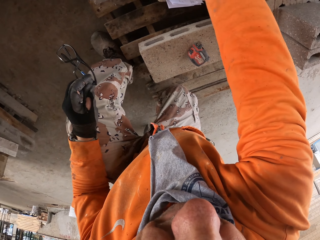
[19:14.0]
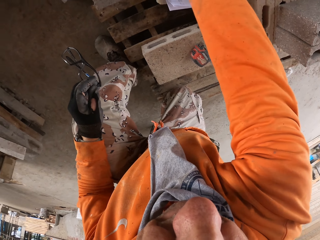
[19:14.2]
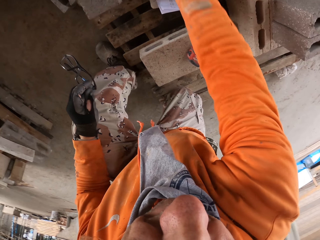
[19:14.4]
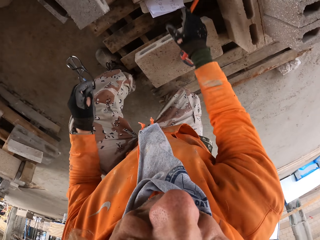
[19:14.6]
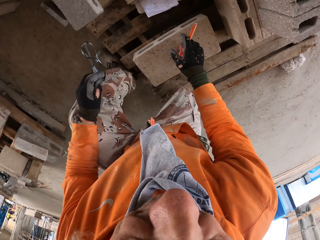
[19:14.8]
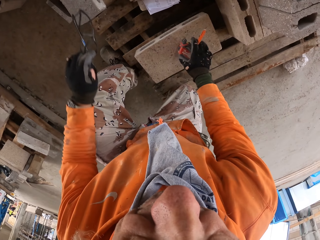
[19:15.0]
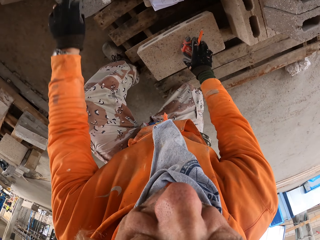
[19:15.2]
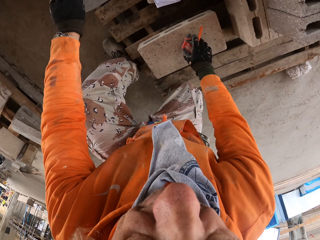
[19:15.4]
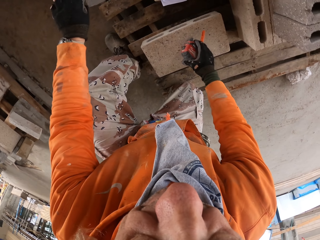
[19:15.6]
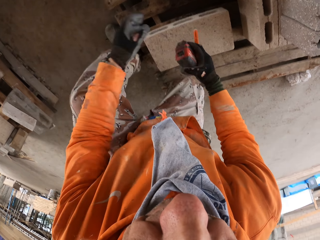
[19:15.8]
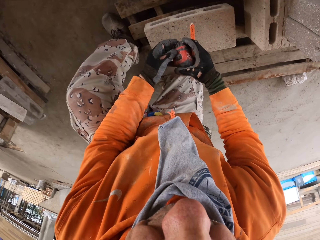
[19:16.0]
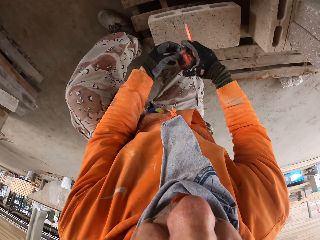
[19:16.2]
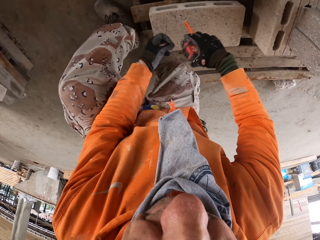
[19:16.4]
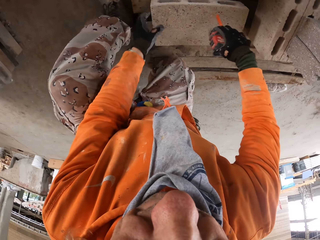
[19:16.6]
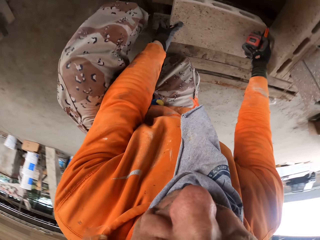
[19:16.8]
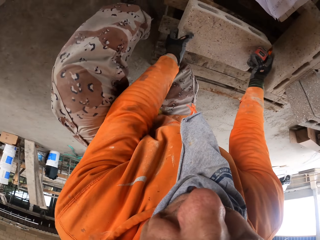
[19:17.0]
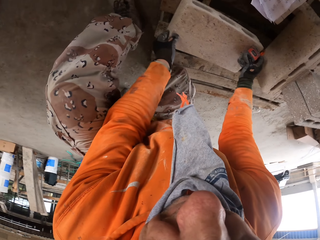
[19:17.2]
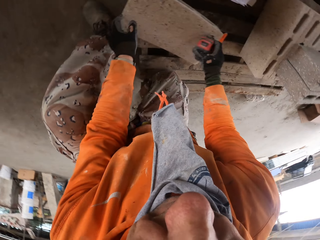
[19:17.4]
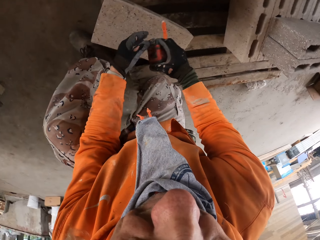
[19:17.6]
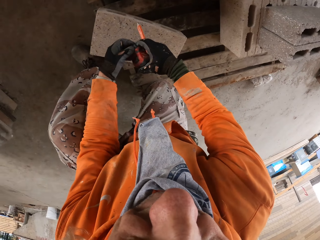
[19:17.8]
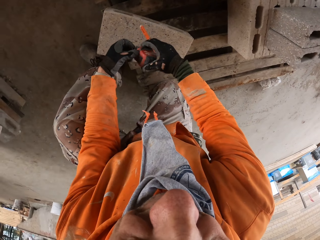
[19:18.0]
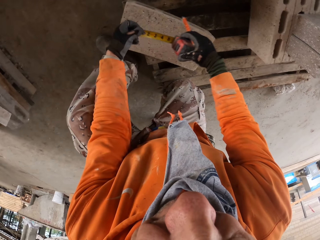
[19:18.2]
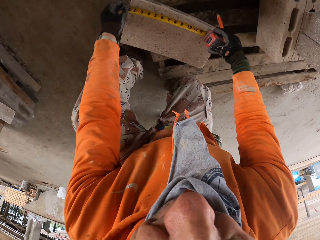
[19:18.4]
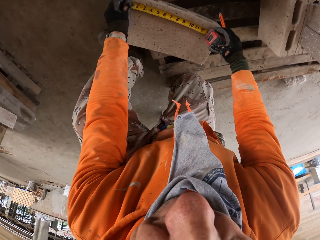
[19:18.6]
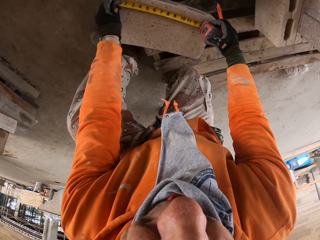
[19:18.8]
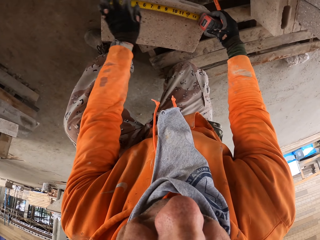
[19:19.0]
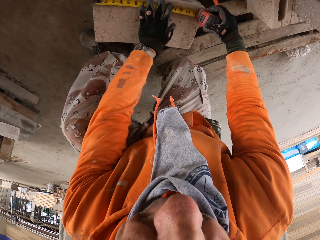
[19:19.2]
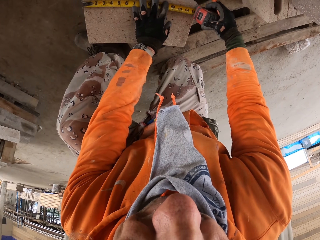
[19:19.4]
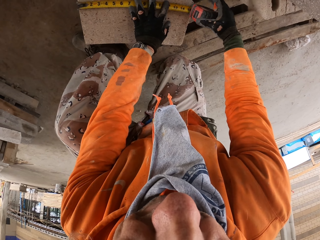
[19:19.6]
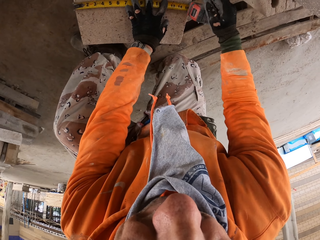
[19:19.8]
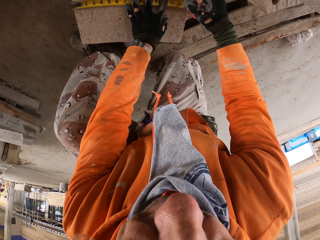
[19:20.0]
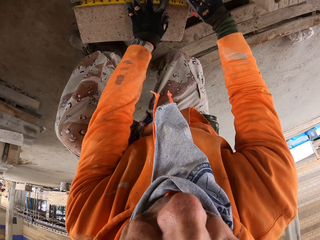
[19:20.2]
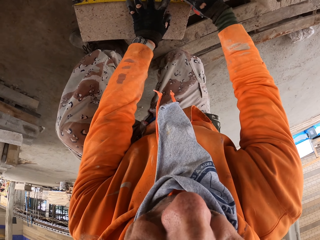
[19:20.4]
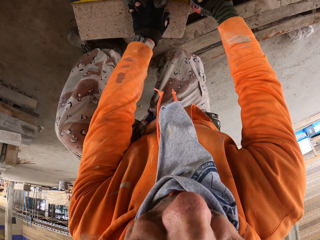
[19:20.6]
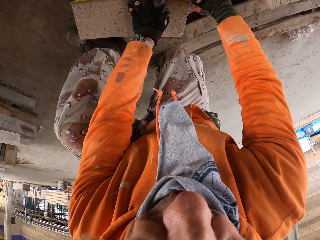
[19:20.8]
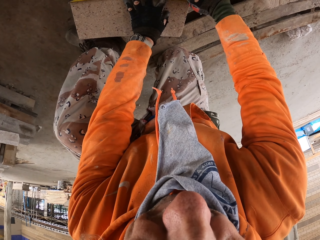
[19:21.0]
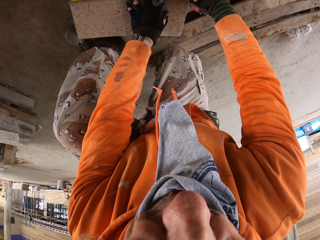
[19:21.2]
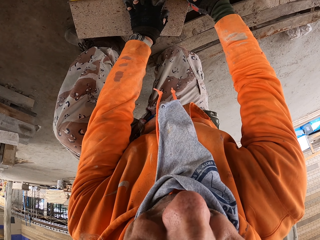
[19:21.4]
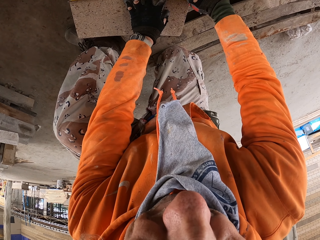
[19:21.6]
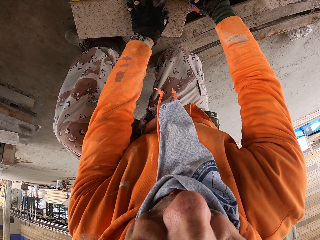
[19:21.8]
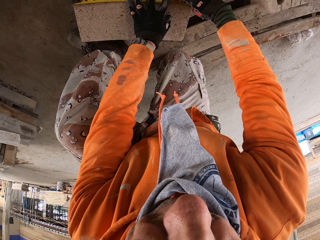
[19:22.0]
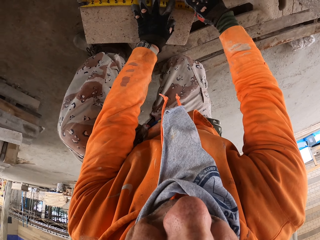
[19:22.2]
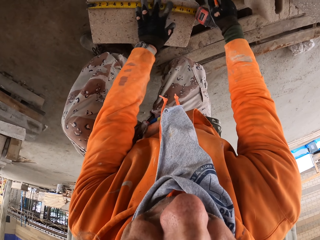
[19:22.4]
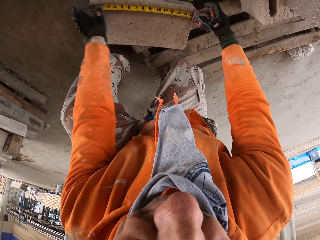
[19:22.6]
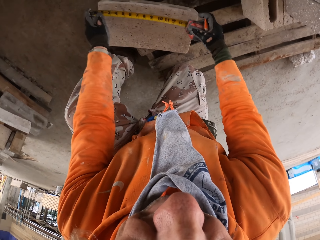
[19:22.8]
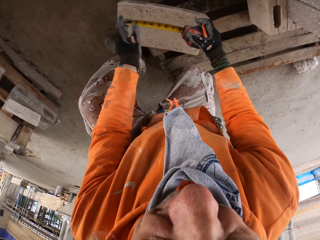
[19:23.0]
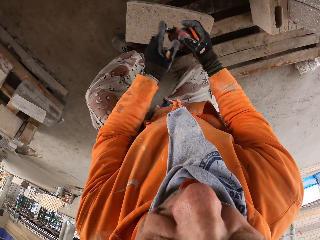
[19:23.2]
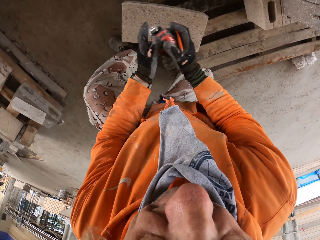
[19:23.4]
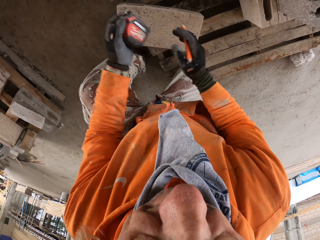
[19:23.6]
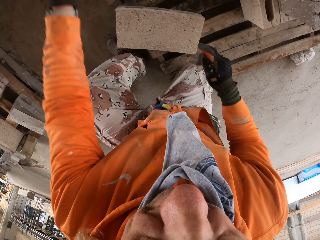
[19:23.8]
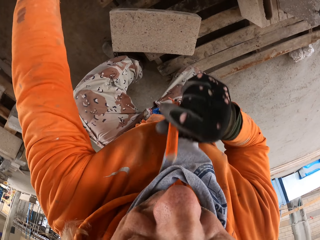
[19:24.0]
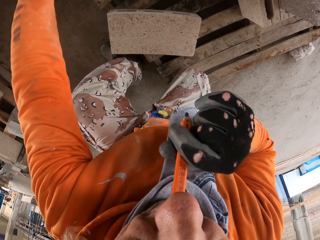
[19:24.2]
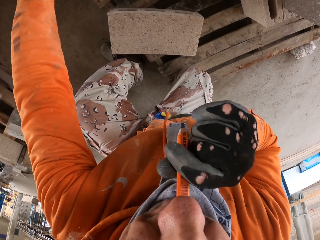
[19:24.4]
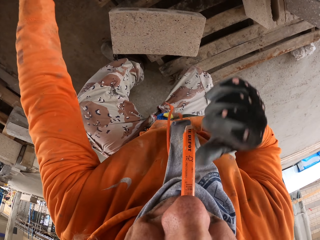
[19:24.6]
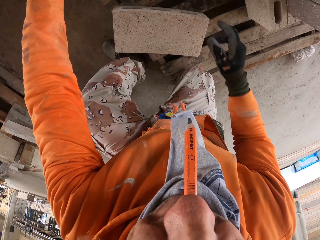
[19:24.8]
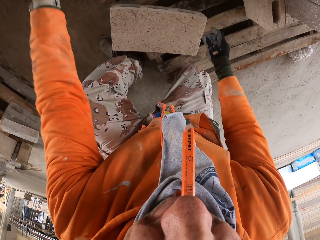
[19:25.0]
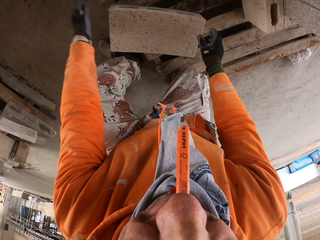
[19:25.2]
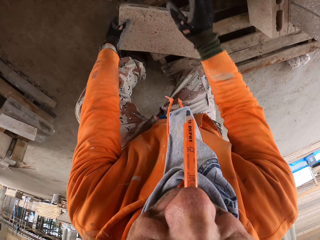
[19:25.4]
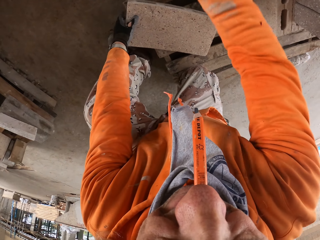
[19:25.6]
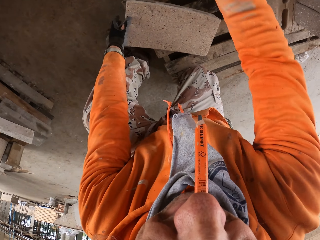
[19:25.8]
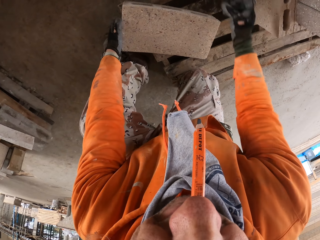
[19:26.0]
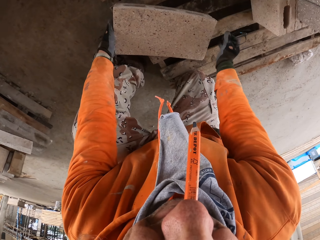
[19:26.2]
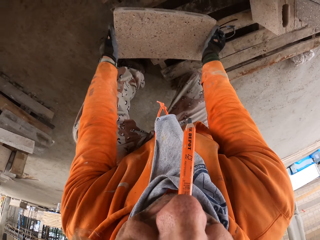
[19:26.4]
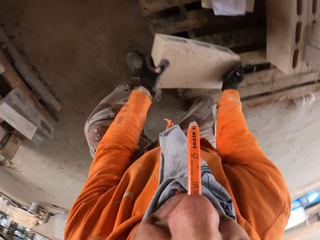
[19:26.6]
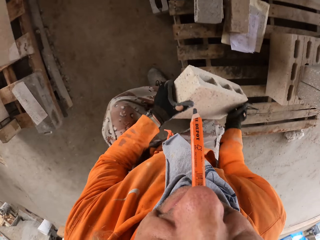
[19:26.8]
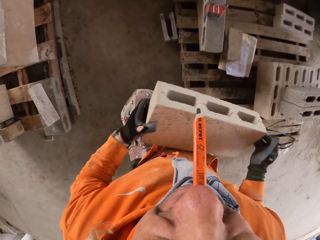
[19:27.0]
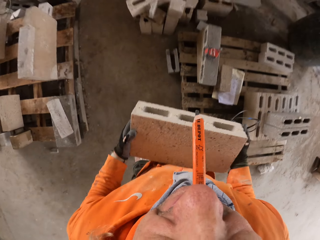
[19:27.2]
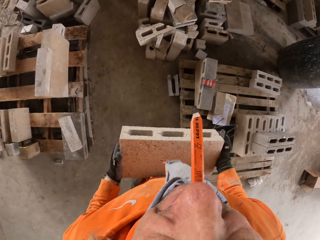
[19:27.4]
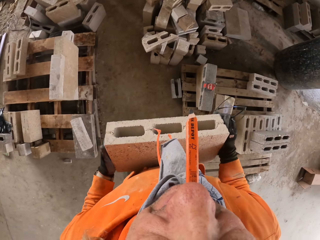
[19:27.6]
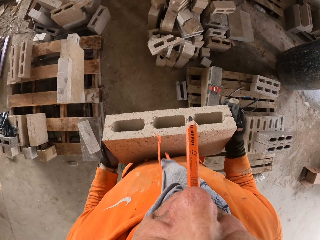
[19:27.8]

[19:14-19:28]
The camera wearer picks up a tape measure. He adjusts a block or brick on a rack. He measures the block with the tape measure. He marks the block with the tape measure. He adjusts the tape measure on his hands. He holds the pen with the mouth. He places the tape measure on the brick. He picks up the block.

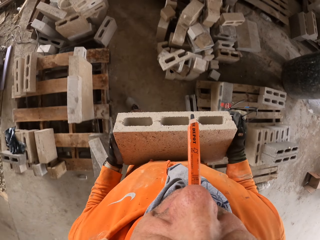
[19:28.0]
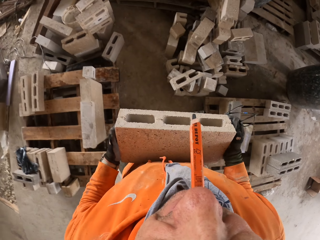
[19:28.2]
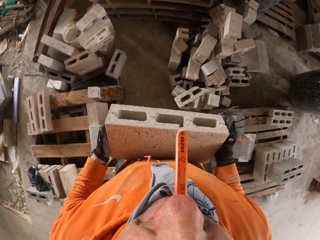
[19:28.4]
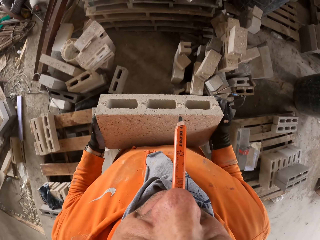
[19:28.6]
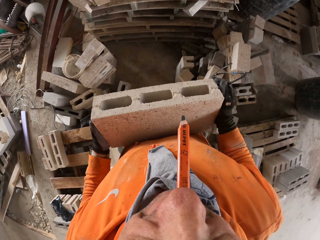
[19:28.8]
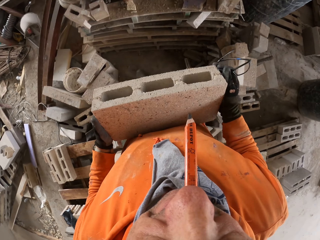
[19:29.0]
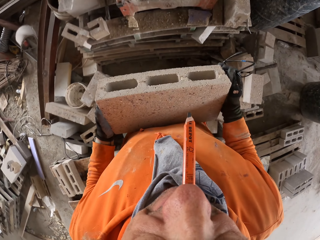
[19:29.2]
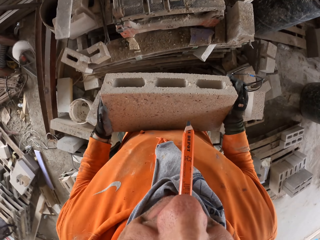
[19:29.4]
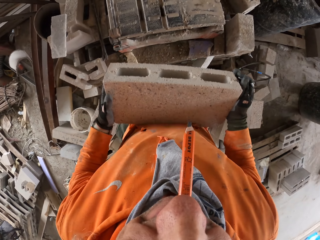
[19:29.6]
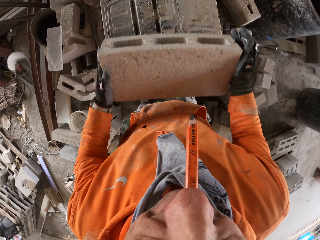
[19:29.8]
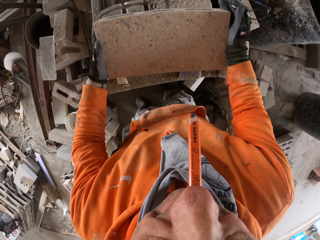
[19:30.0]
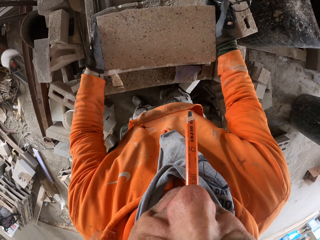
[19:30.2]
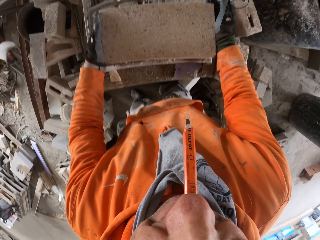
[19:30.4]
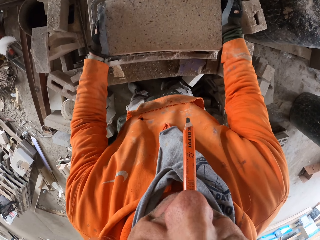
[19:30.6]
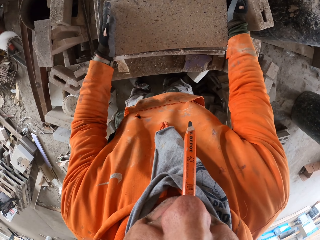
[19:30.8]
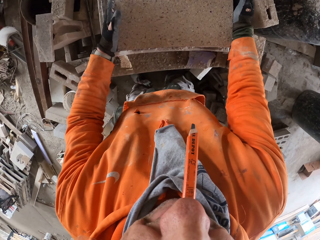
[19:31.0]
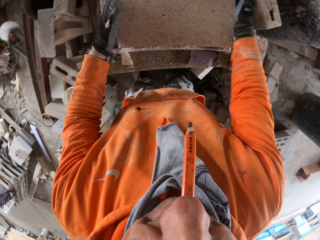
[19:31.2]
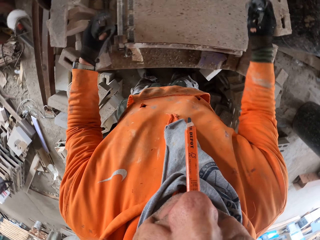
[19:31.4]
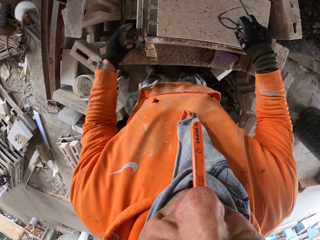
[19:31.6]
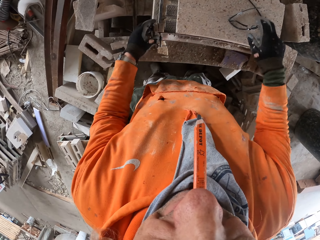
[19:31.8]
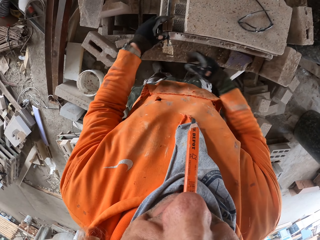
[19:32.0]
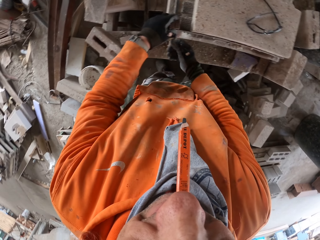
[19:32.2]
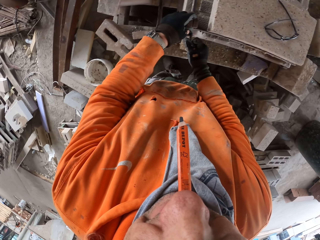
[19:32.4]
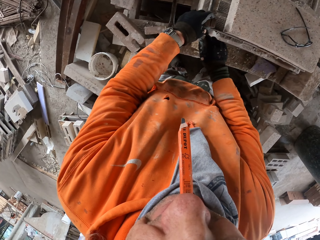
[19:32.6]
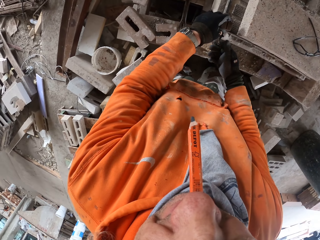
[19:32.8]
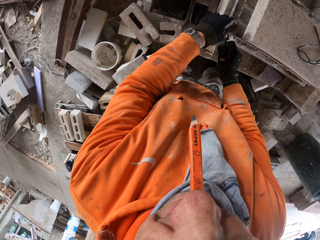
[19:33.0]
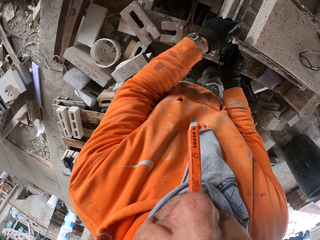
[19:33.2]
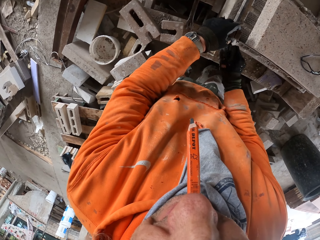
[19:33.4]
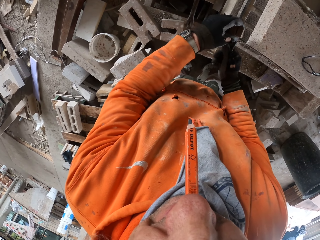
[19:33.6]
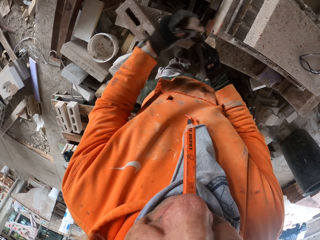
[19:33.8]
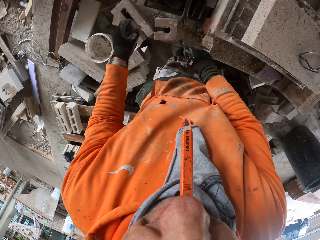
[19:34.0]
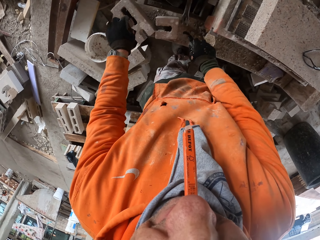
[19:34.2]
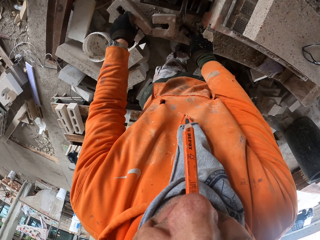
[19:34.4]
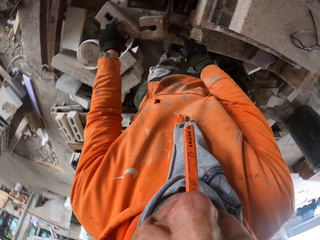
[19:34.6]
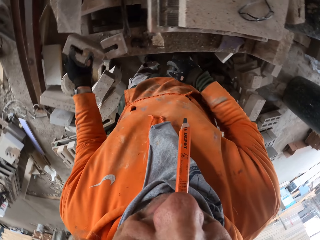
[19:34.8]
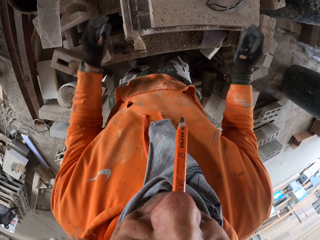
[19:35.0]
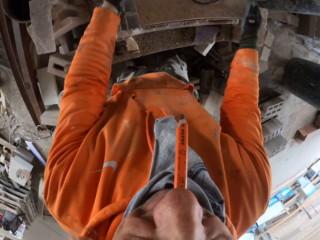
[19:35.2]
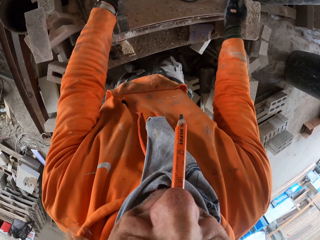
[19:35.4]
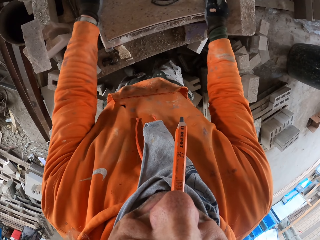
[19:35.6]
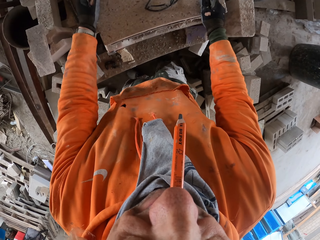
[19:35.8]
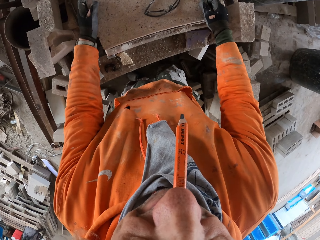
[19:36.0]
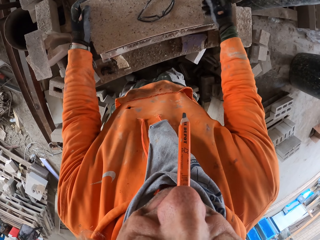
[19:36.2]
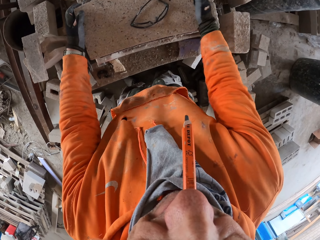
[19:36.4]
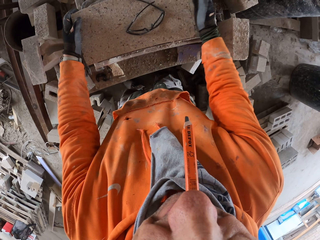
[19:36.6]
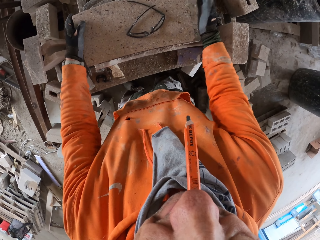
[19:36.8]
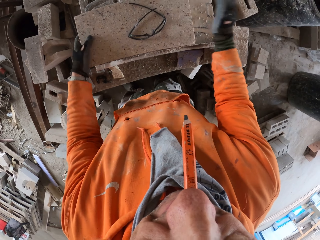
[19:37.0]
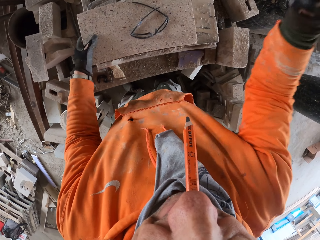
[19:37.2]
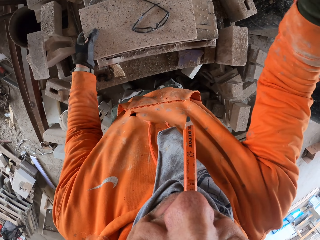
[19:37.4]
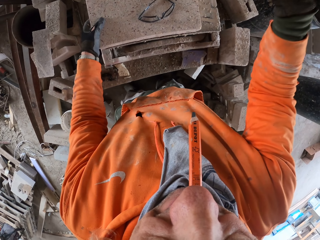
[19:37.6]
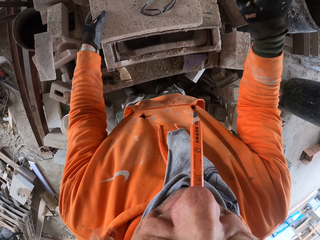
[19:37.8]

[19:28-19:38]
The camera wearer carries the brick. They walk around a garage. They place the brick on the machine. They adjust a block on the machine. They place the shades on the machine. They fix the brick on the machine. They adjust a meter gauge on the block. They adjust the block on the machine.
